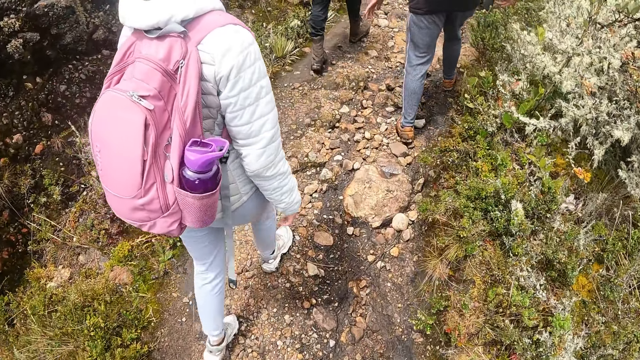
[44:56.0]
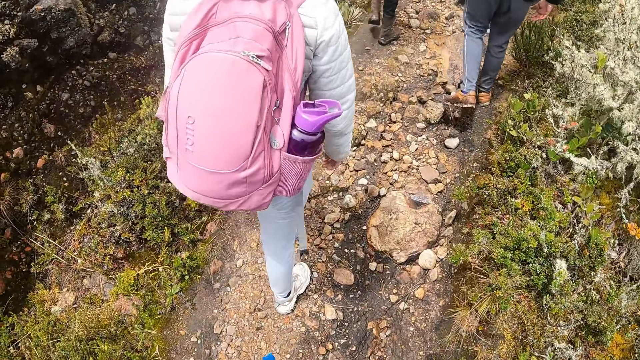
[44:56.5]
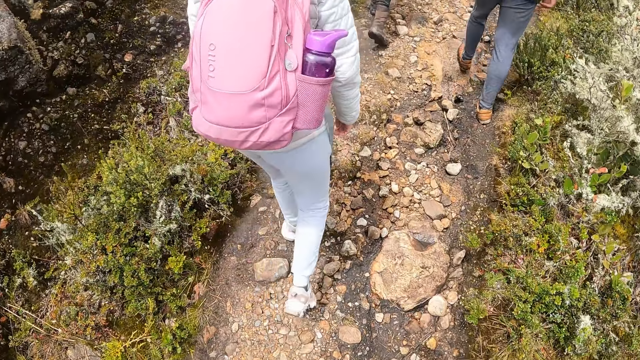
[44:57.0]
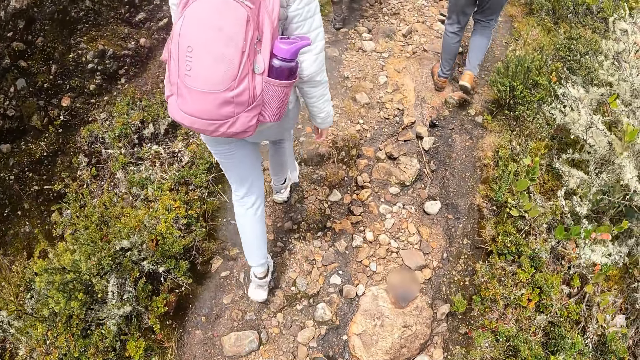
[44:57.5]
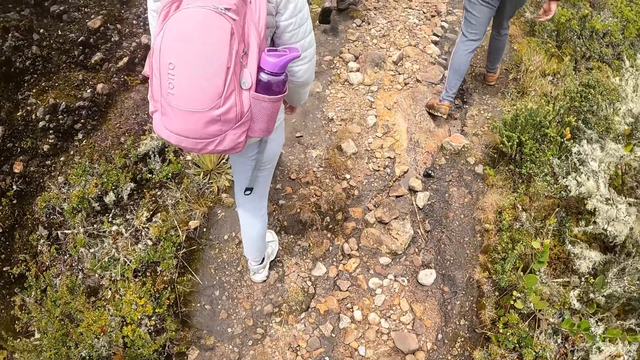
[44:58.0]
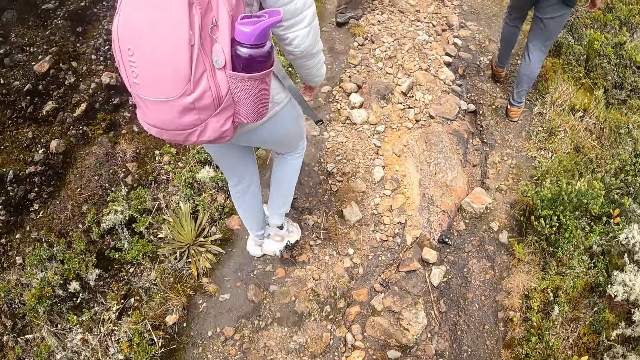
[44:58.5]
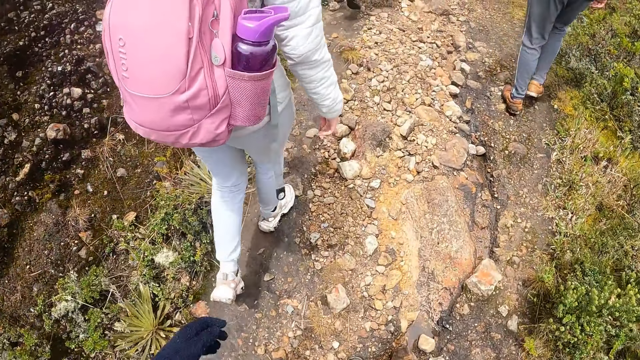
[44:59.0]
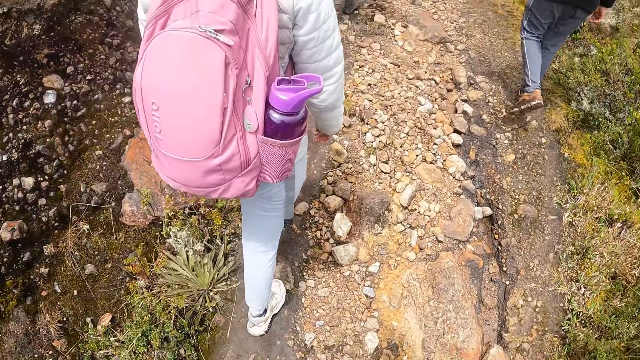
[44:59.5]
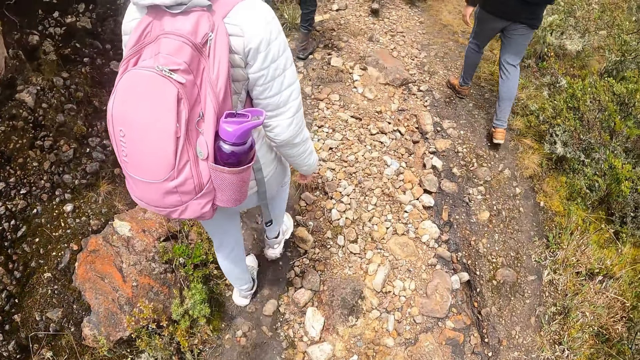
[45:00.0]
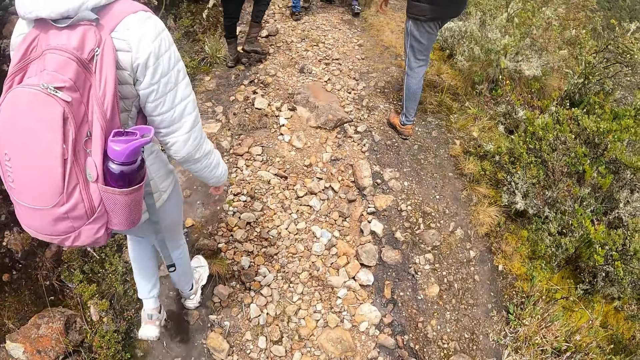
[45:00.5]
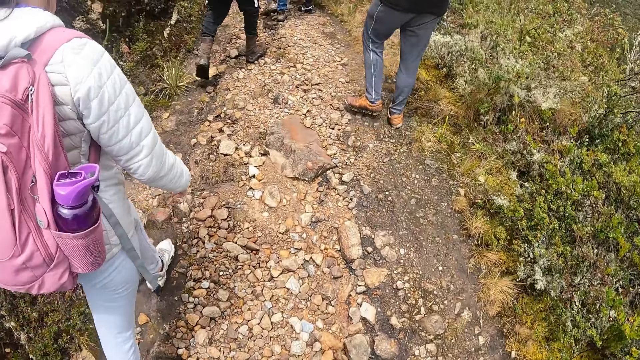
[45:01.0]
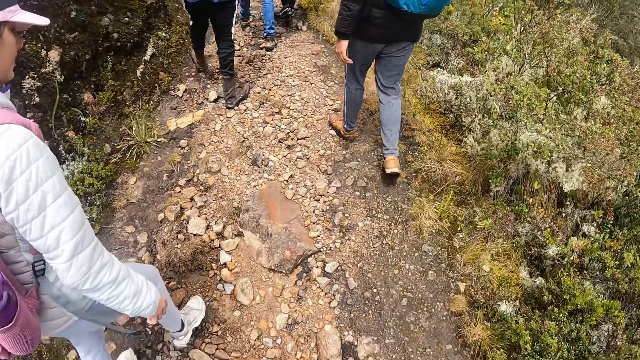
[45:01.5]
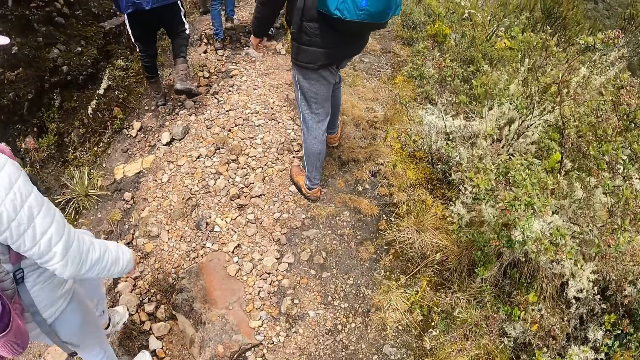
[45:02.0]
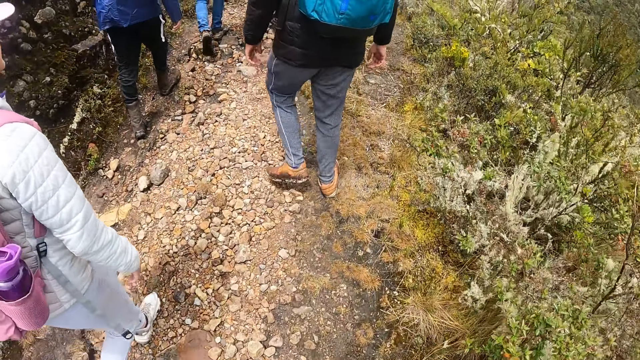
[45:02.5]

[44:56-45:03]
The camera wearer walks around.

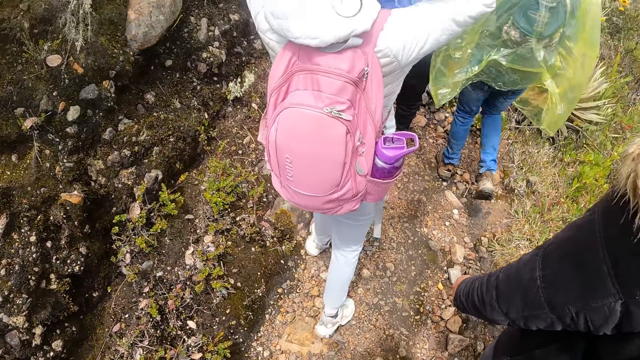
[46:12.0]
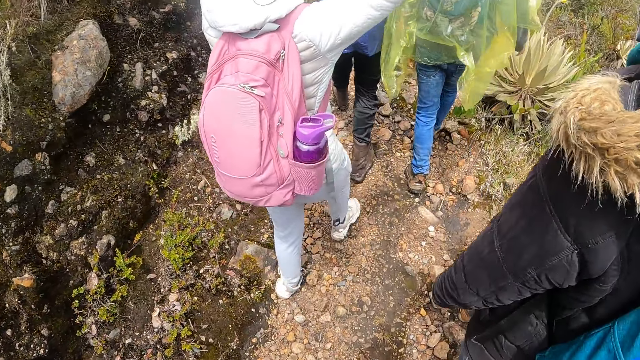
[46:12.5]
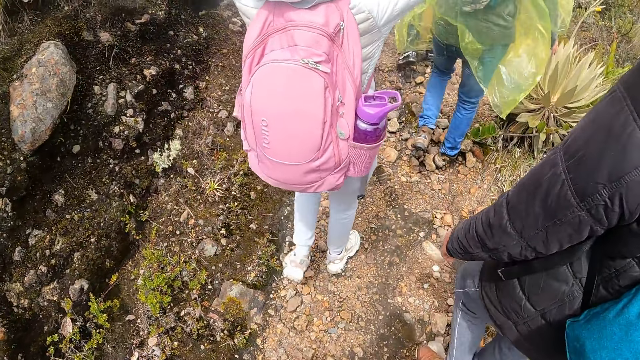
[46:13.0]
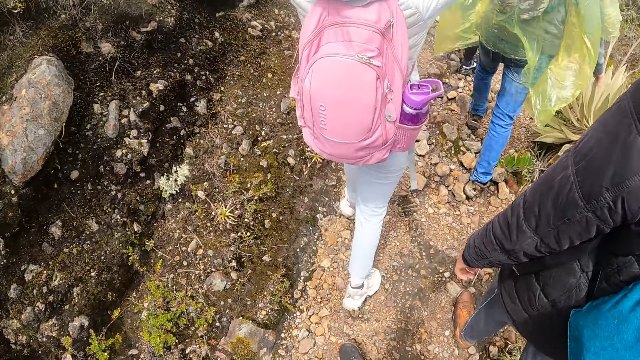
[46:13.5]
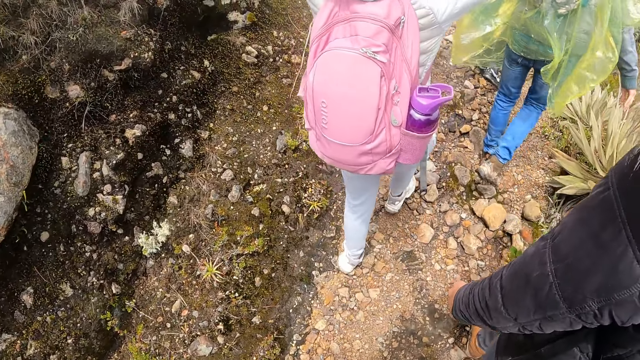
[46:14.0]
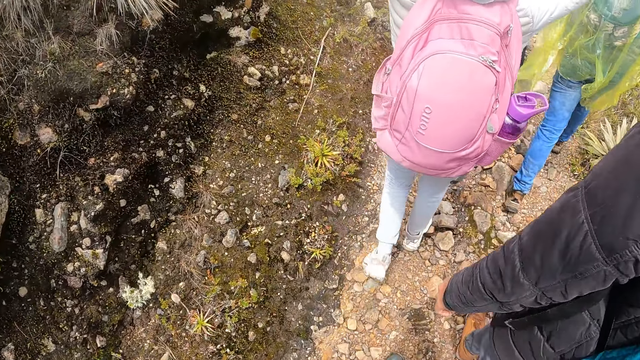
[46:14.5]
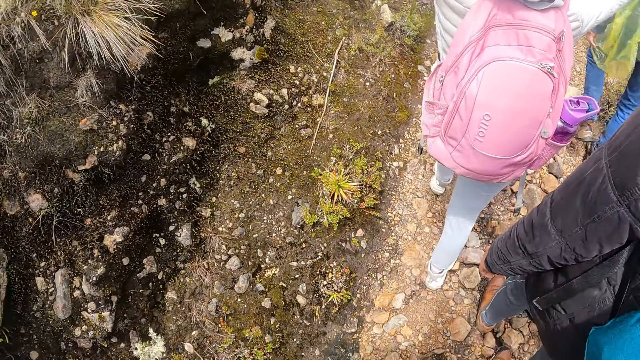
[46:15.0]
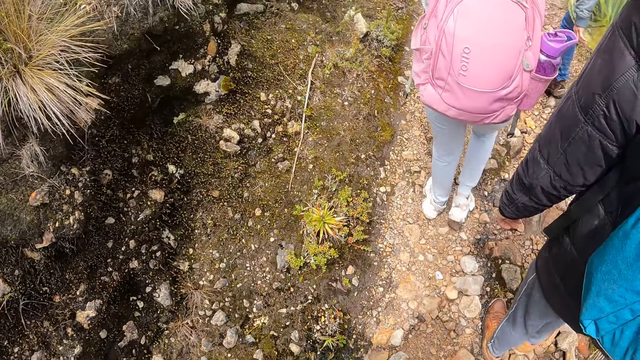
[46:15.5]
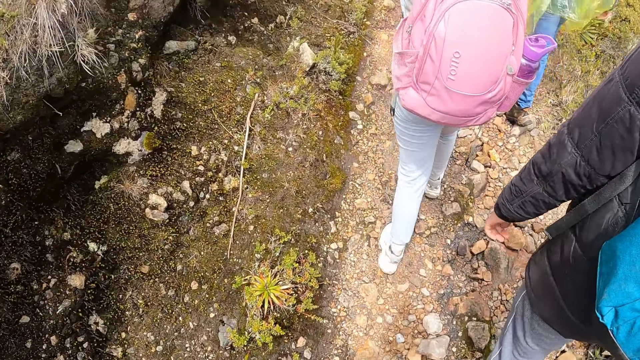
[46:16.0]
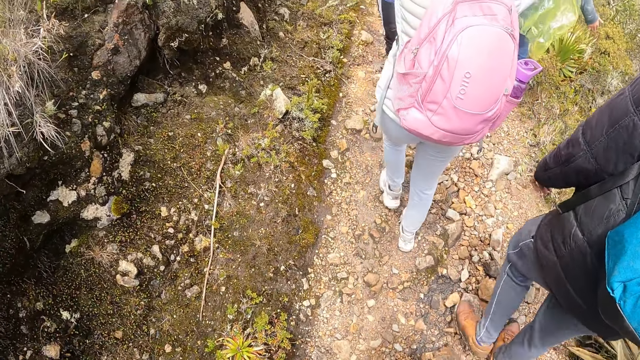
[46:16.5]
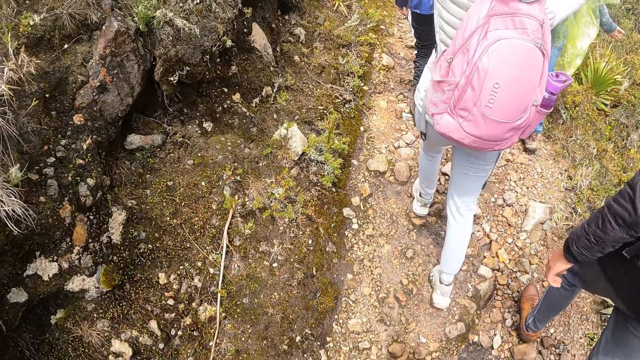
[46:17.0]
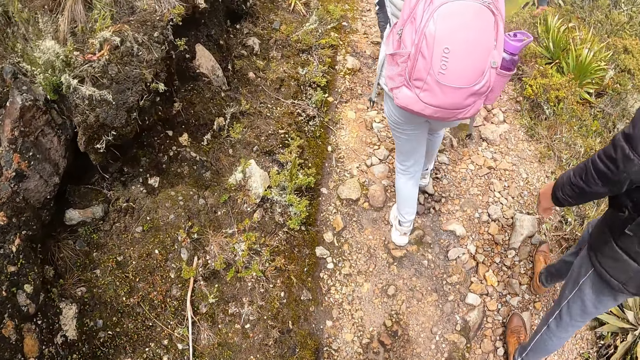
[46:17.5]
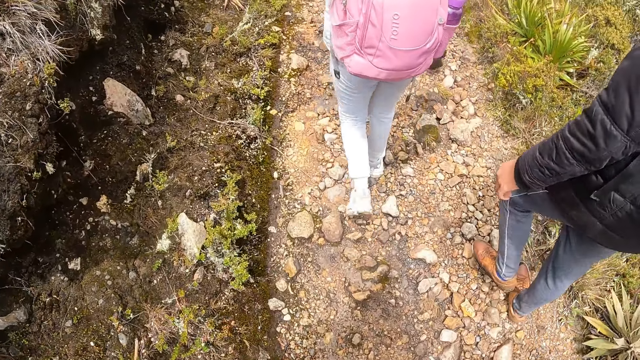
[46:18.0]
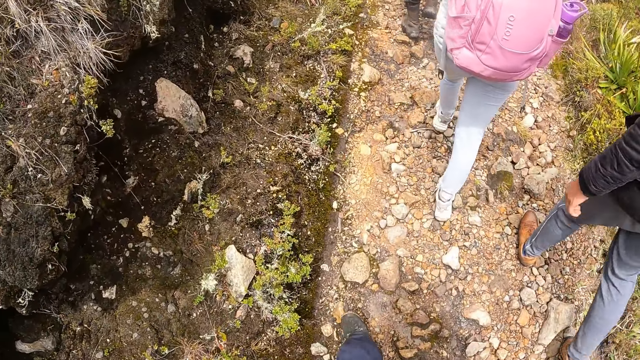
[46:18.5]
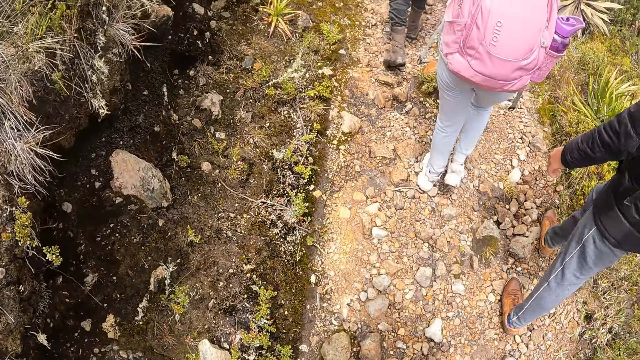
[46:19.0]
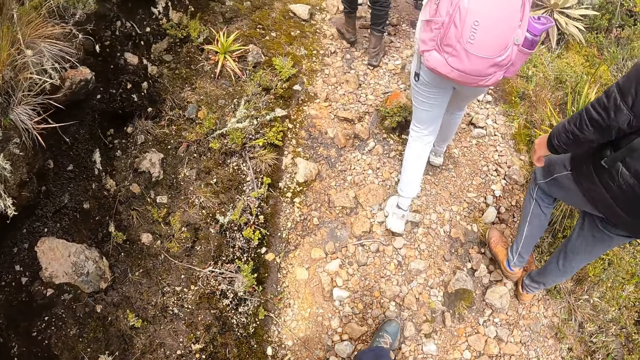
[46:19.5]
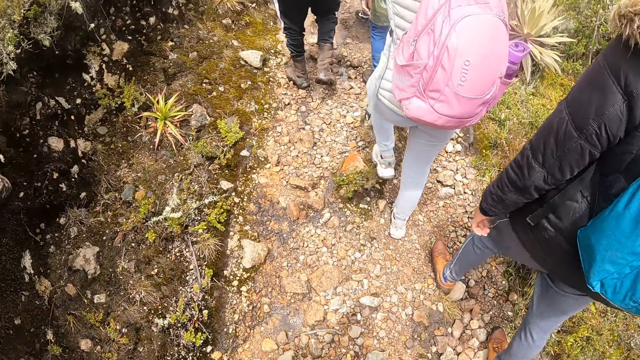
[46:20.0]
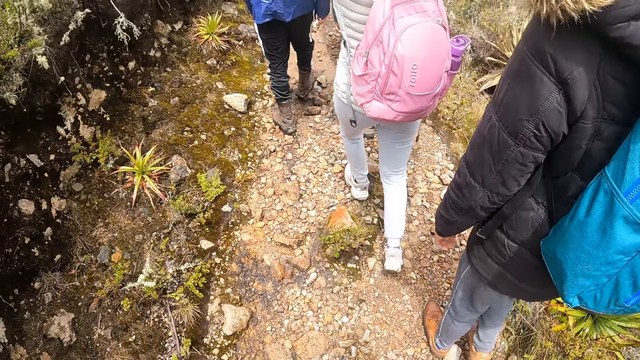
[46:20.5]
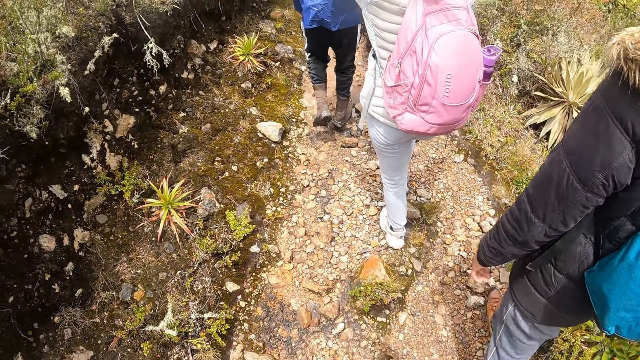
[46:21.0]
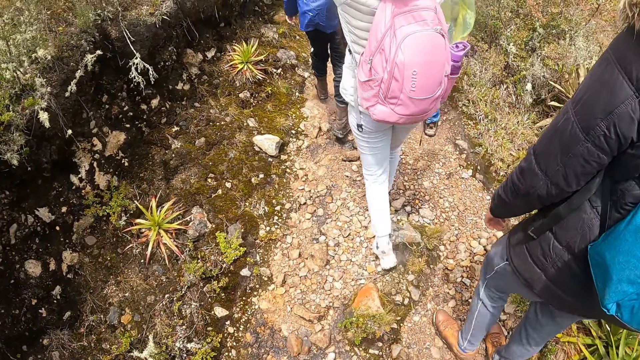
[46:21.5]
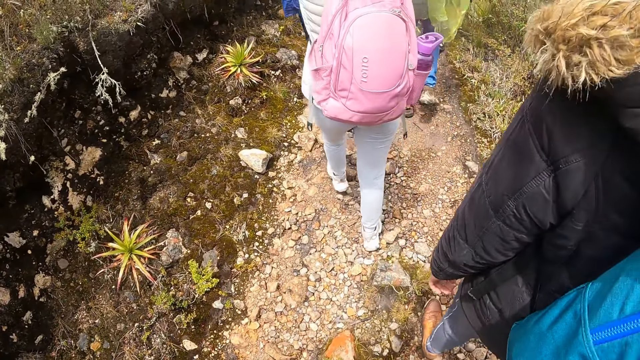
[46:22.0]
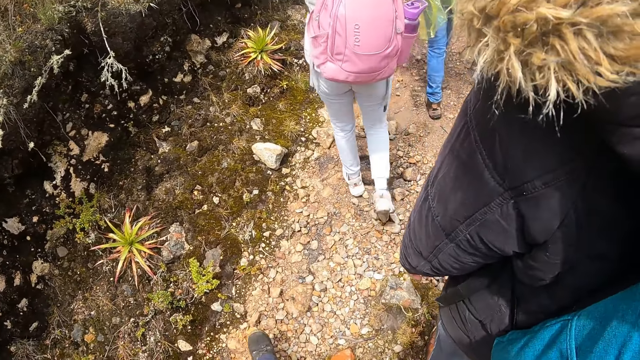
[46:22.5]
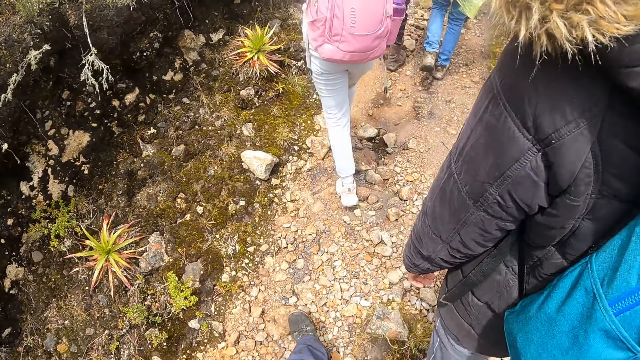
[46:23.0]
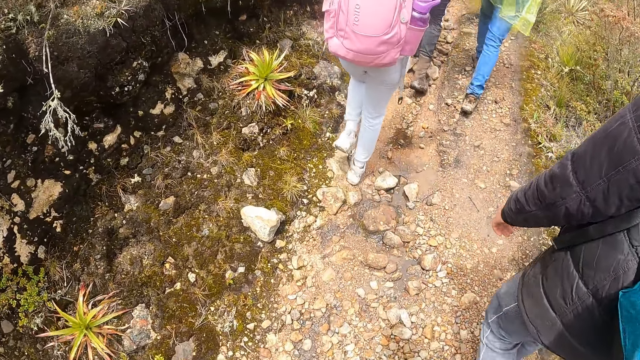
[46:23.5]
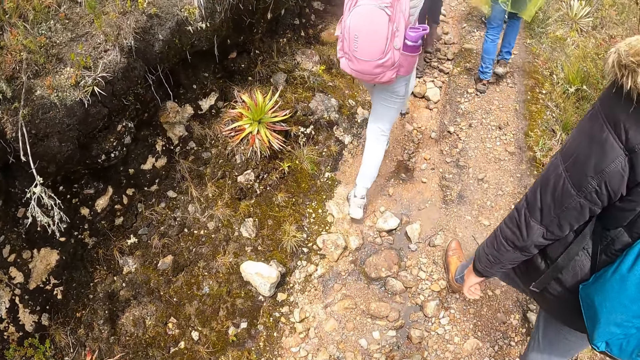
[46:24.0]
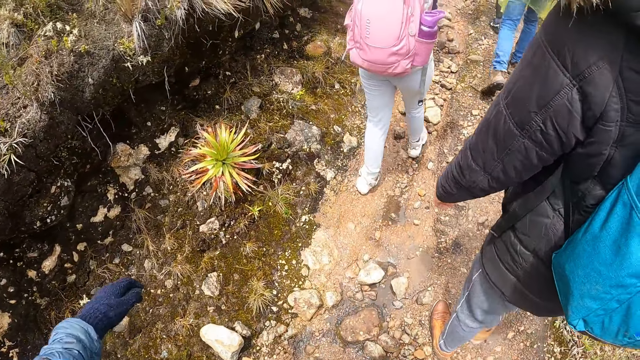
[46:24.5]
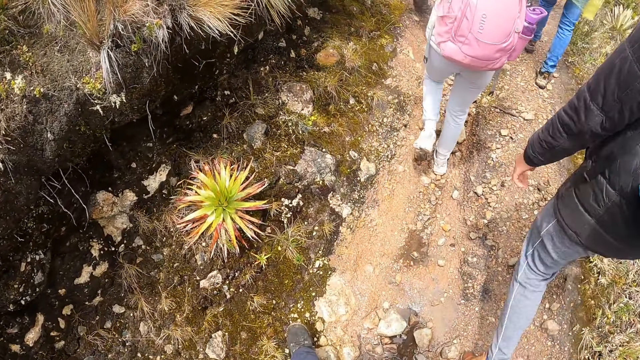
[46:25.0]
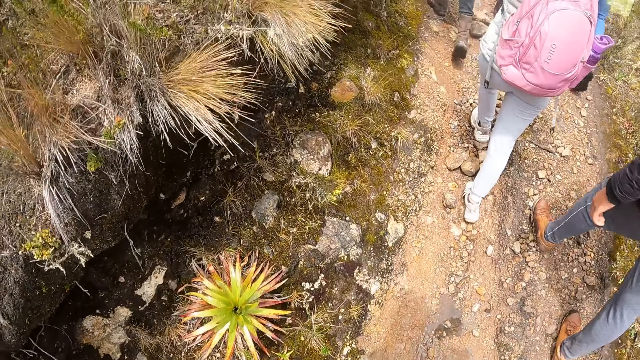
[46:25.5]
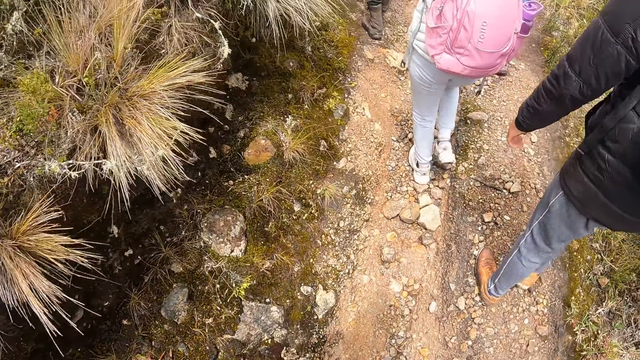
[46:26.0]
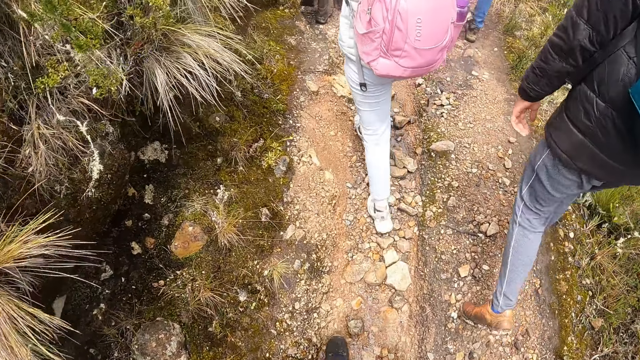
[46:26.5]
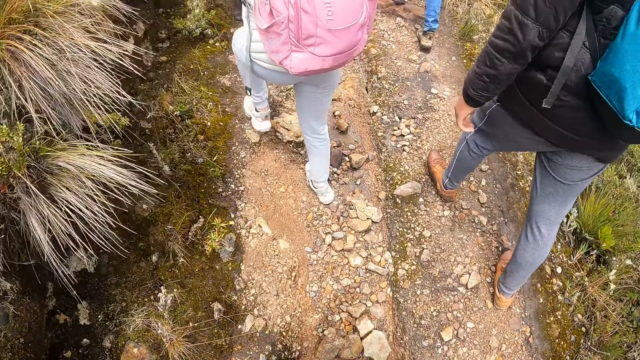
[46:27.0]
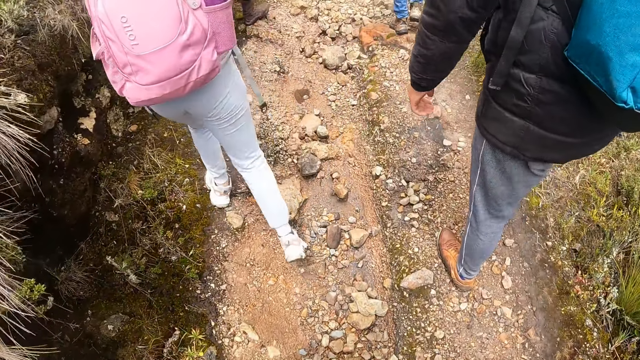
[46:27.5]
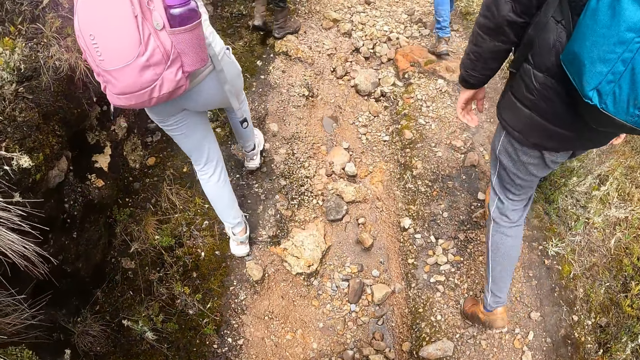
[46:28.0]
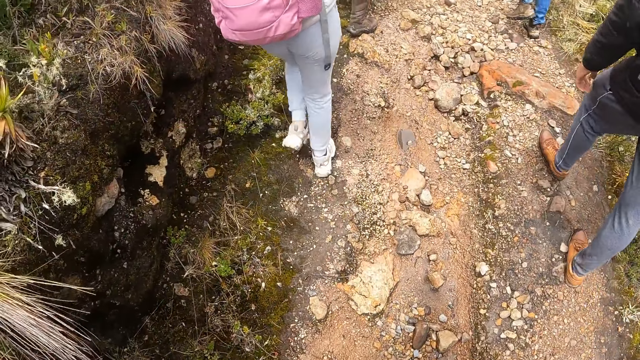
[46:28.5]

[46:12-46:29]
A lady touches the head. The camera wearer, the ladies and the men walk on a hill pass.
